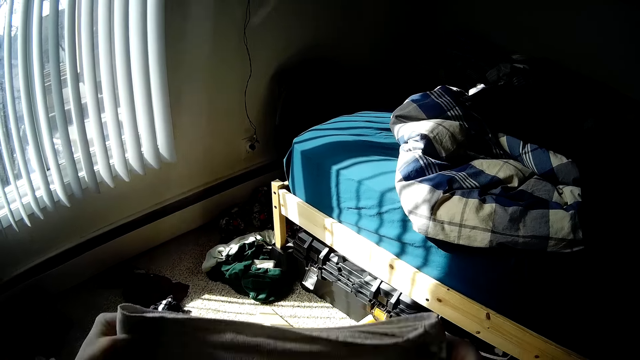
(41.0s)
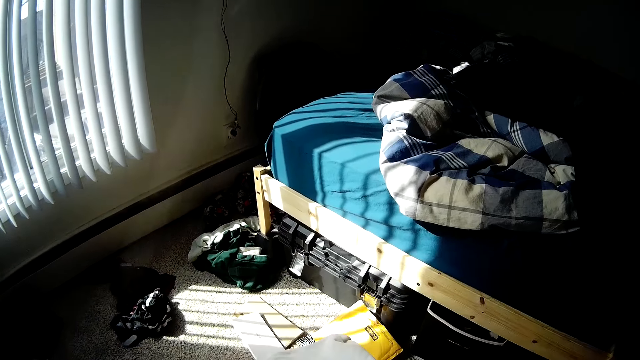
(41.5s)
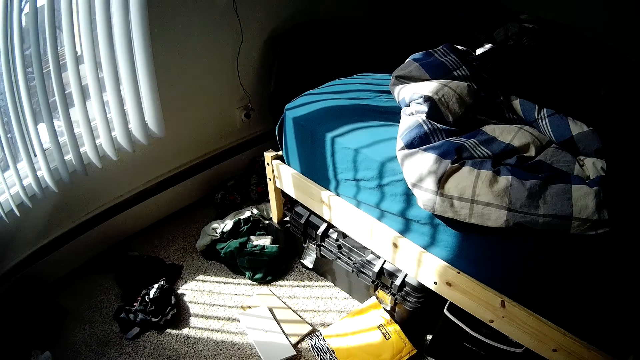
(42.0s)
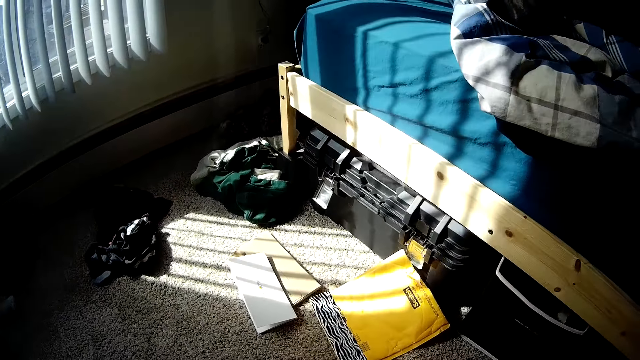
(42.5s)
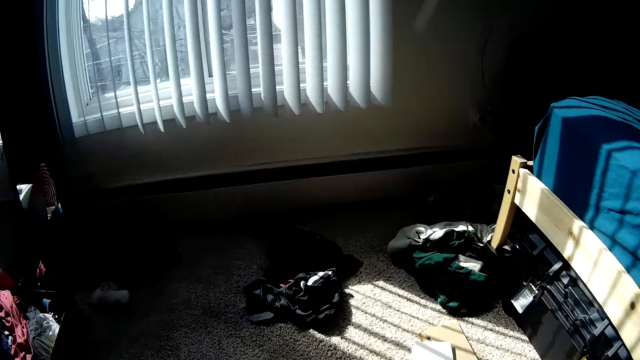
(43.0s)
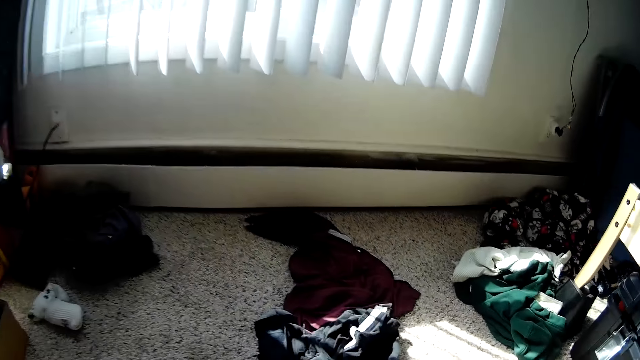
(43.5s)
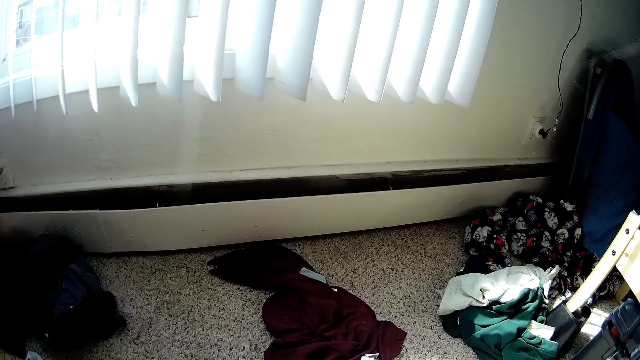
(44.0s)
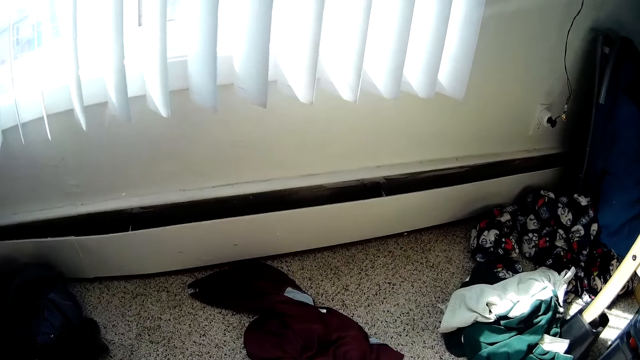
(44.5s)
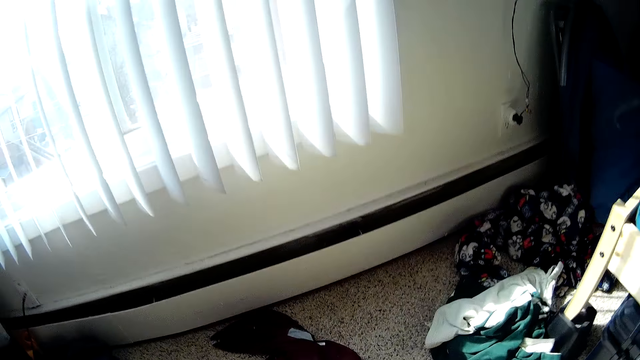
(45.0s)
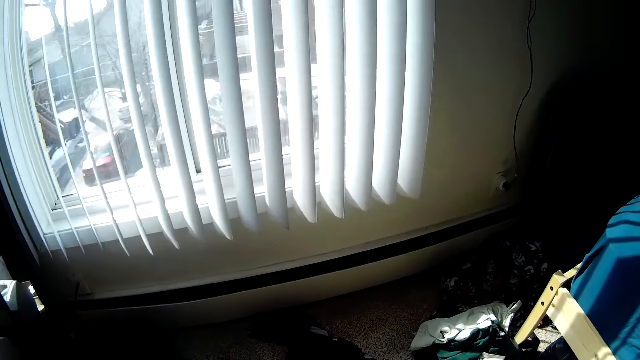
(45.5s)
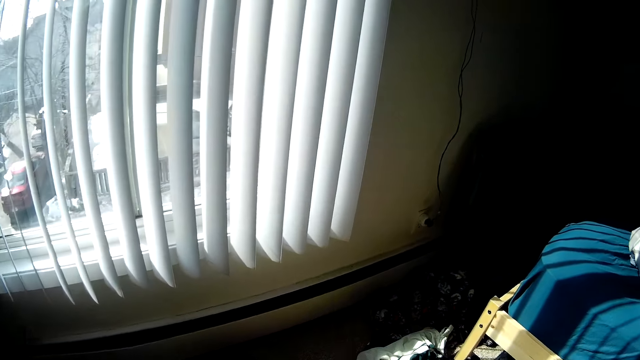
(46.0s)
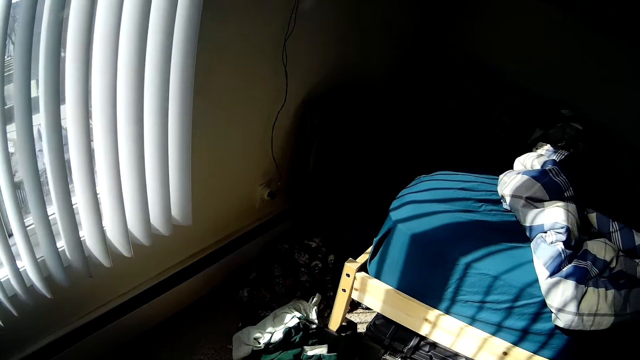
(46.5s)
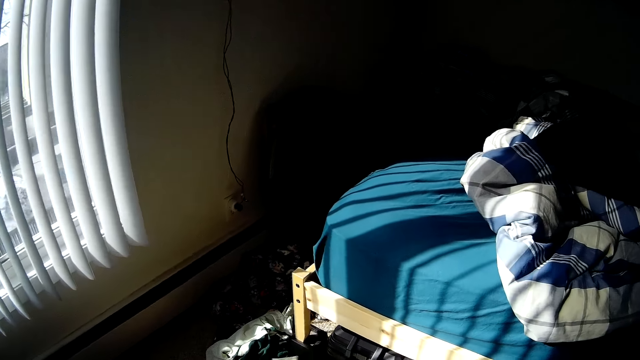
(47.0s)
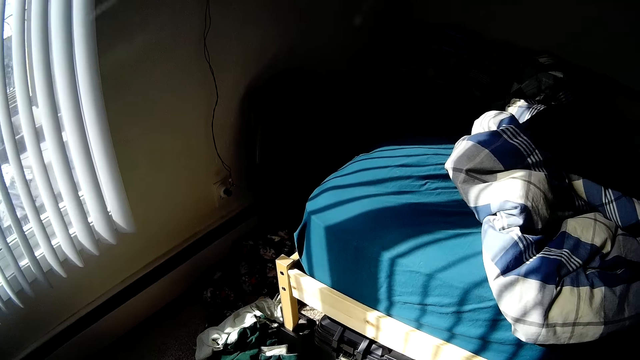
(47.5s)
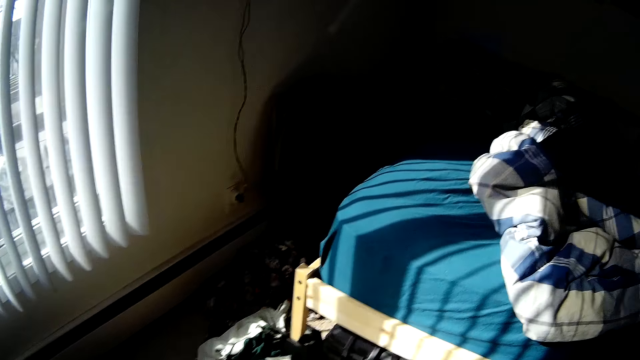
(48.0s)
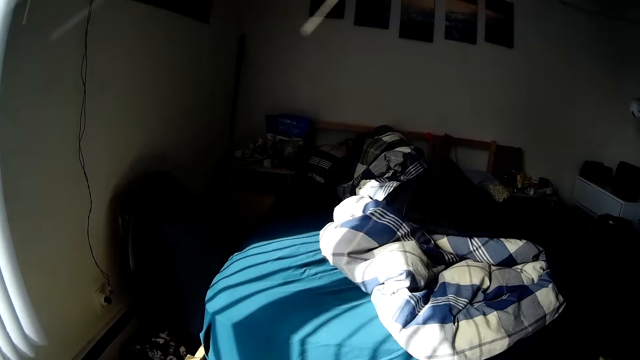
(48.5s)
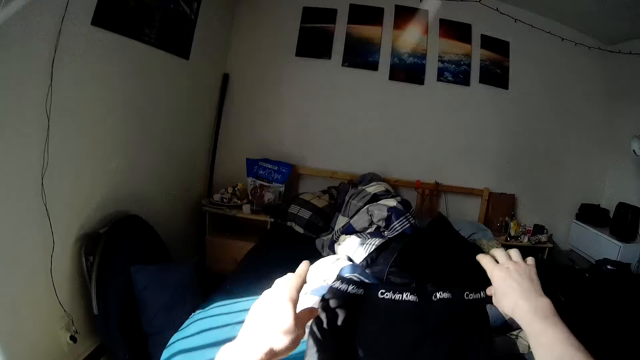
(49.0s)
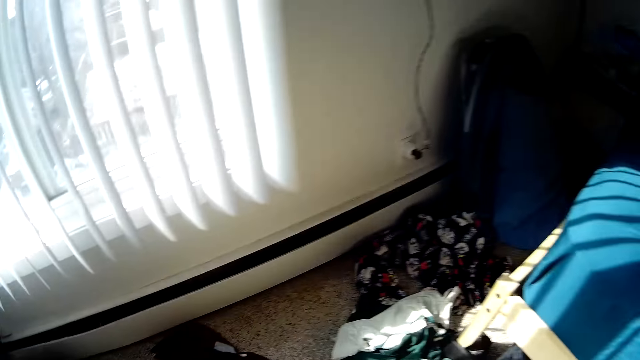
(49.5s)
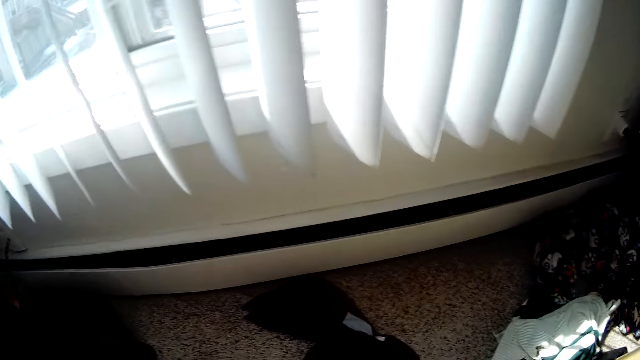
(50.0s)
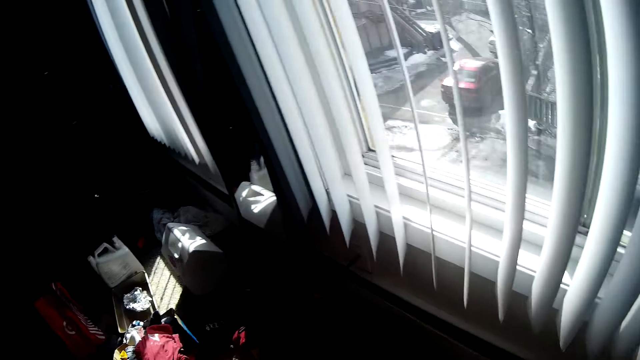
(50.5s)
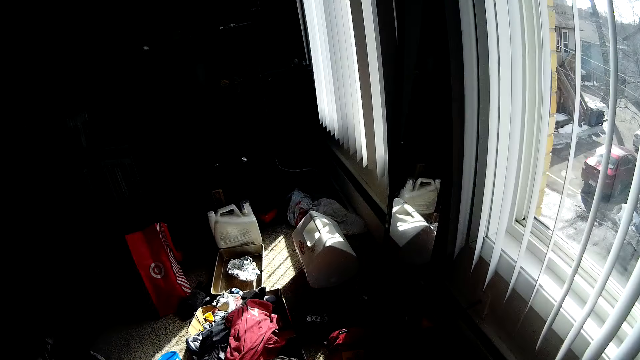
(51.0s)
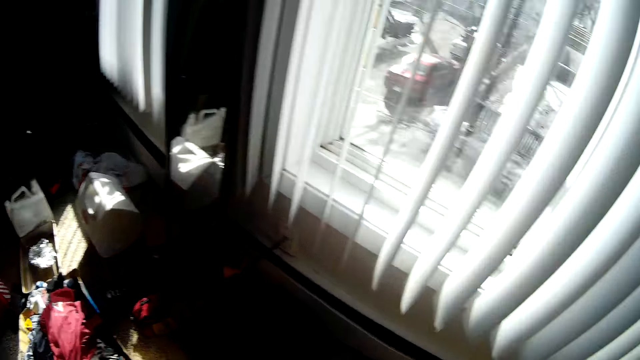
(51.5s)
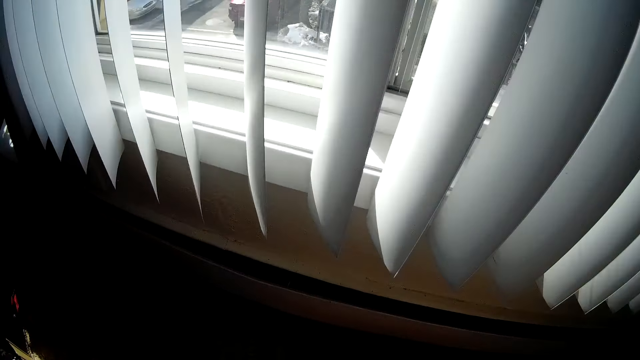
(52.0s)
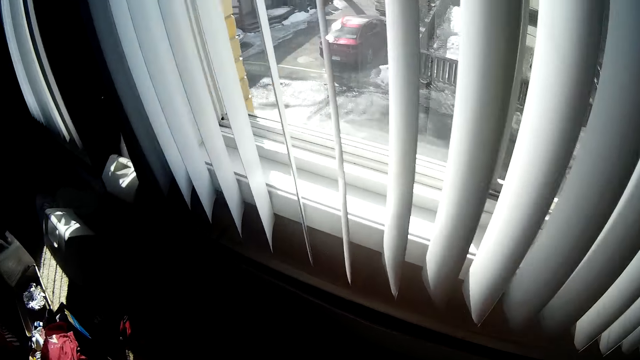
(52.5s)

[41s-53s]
The camera wearer looks around the room. They place the cloth on the bed. They look around the room.

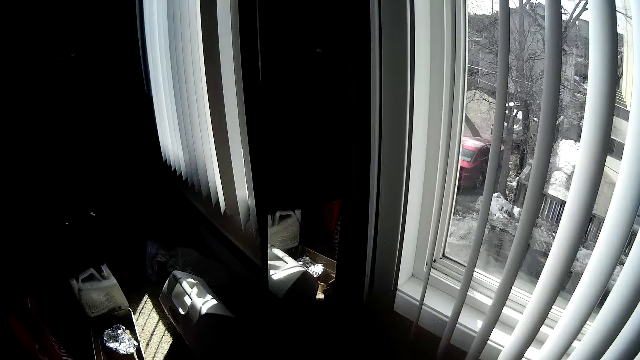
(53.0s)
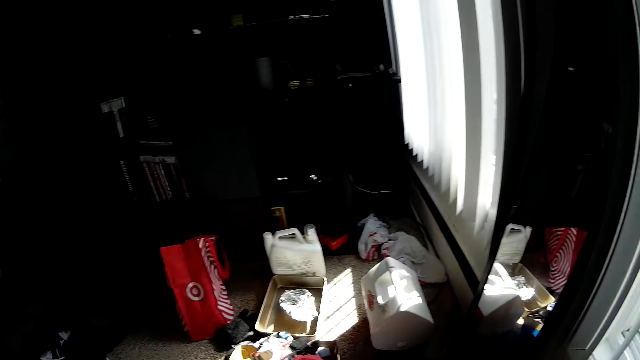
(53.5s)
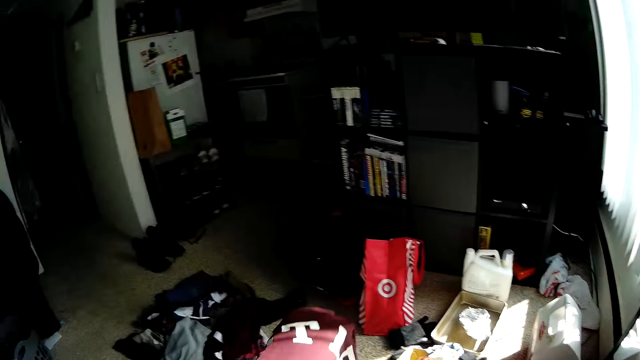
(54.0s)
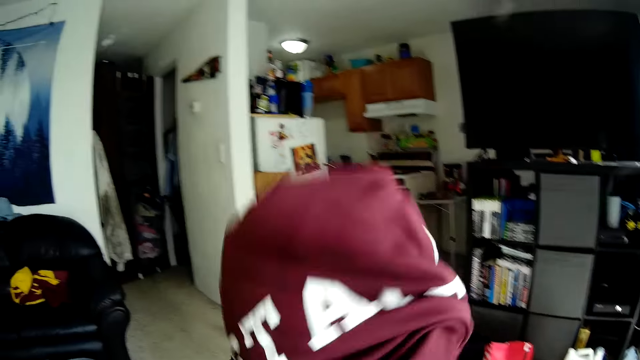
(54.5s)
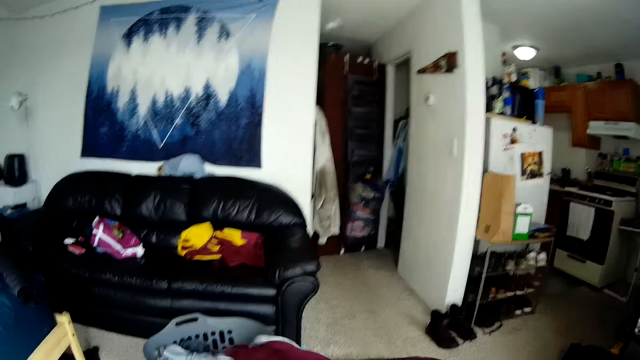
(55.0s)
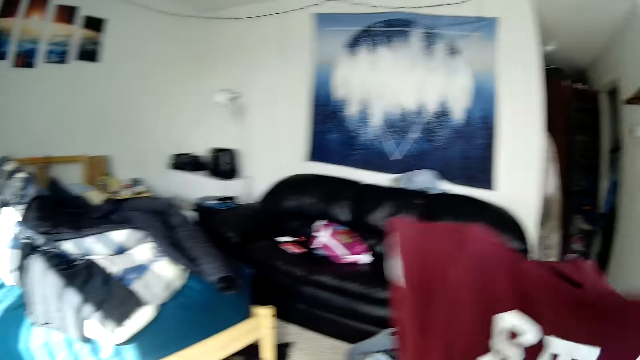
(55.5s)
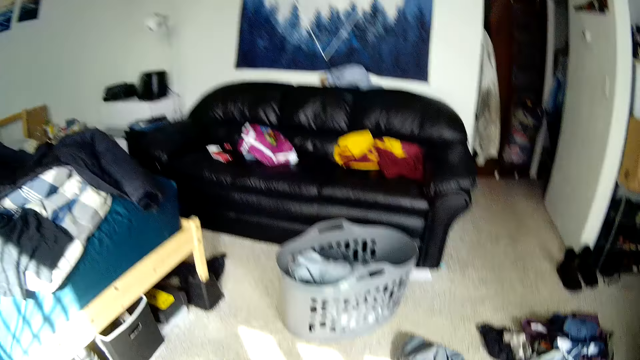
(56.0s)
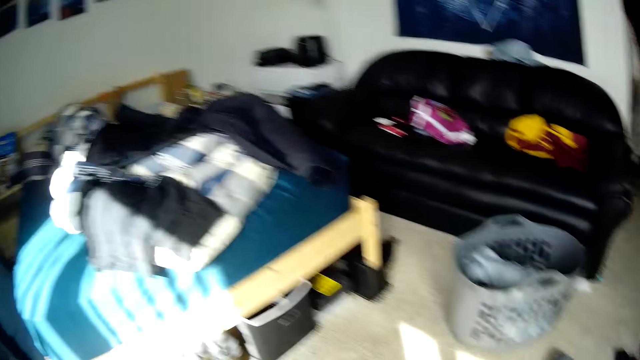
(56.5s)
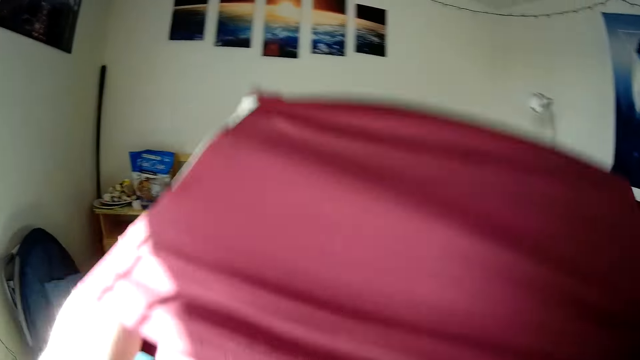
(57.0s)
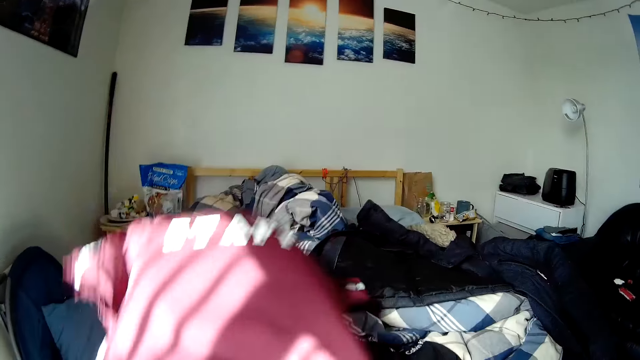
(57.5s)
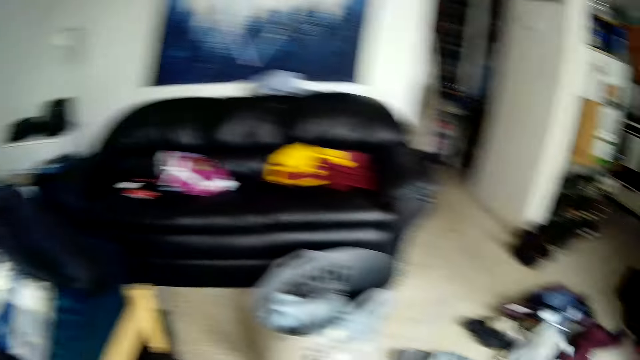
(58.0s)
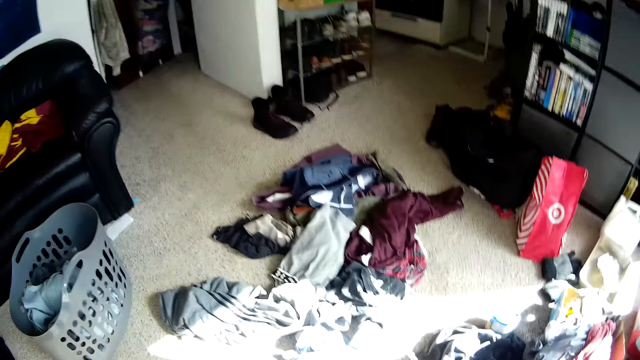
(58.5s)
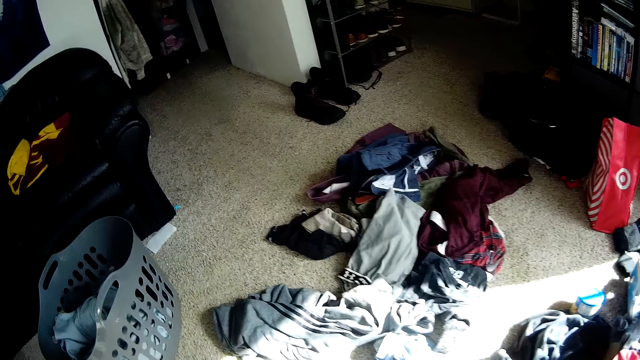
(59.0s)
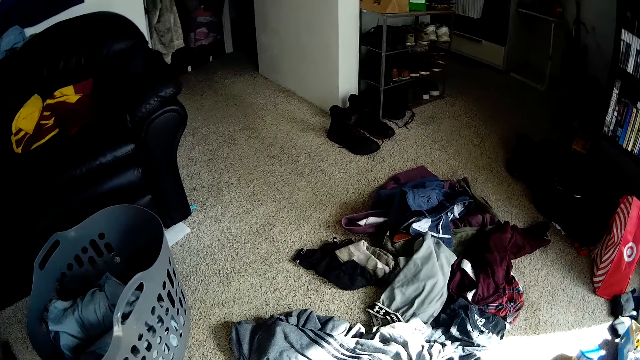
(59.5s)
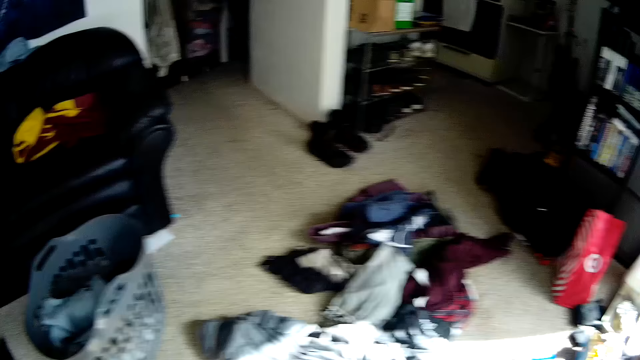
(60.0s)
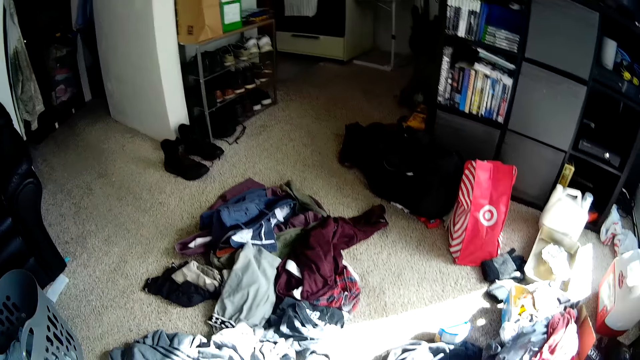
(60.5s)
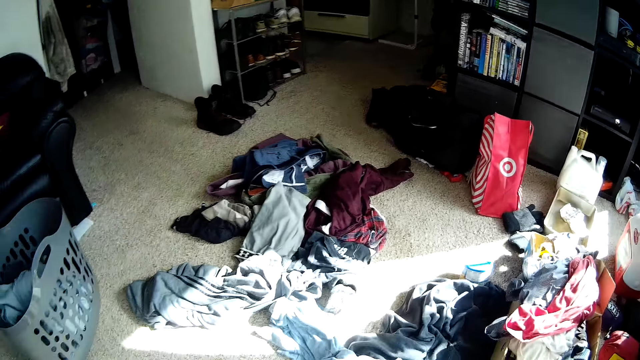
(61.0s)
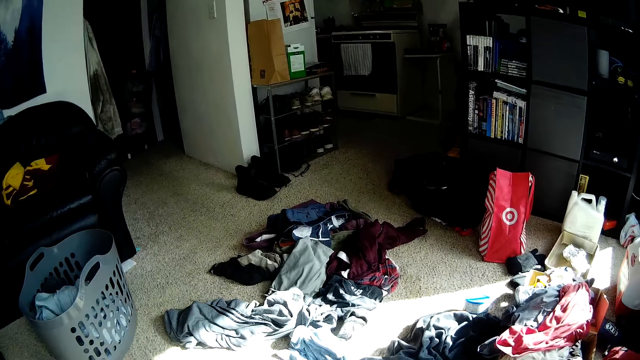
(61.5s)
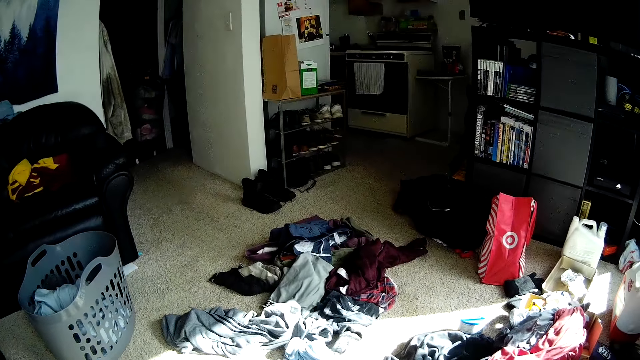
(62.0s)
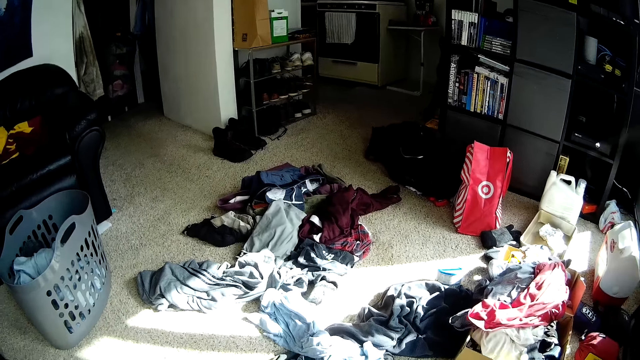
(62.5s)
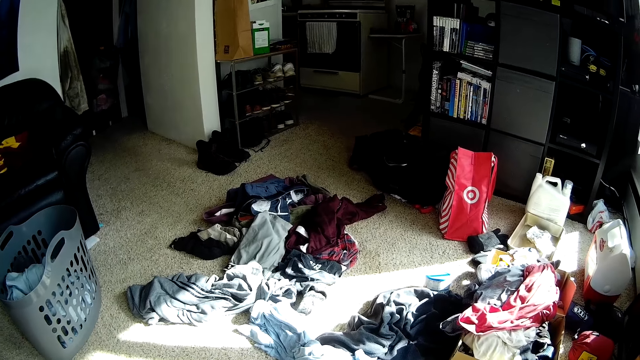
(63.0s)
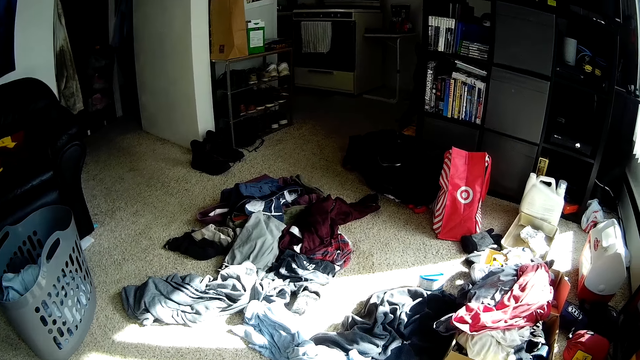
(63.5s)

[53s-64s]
The camera wearer holds the cloth. They sort a shirt with both hands. They place the cloth on the bed. They look around the room.
